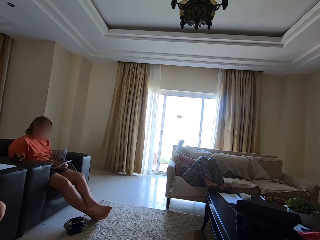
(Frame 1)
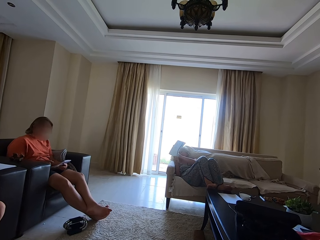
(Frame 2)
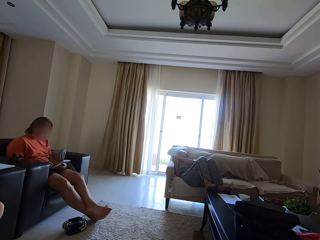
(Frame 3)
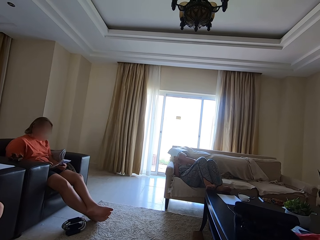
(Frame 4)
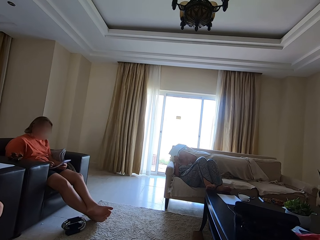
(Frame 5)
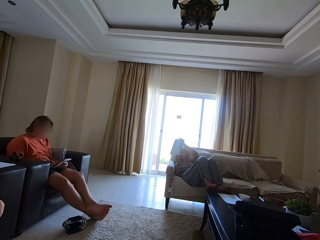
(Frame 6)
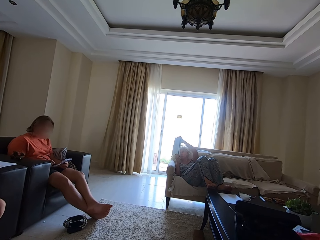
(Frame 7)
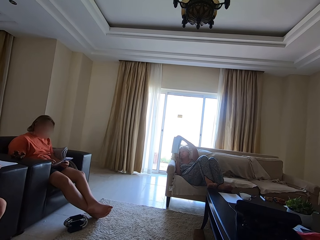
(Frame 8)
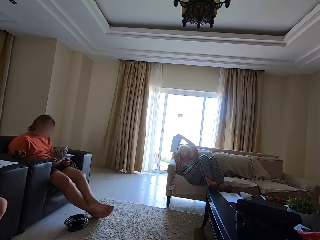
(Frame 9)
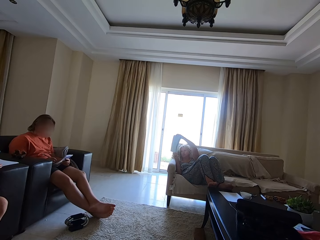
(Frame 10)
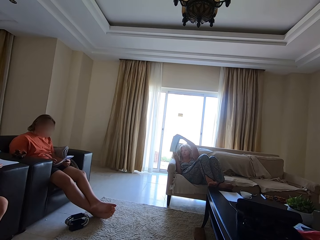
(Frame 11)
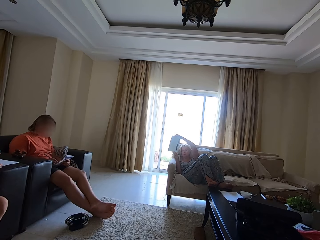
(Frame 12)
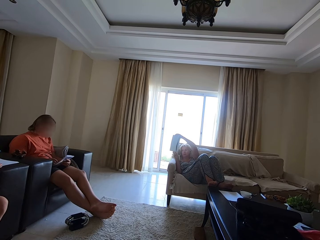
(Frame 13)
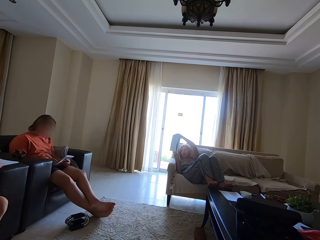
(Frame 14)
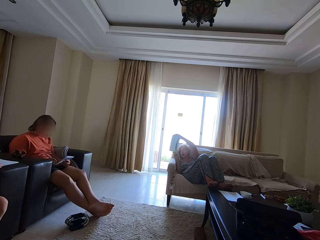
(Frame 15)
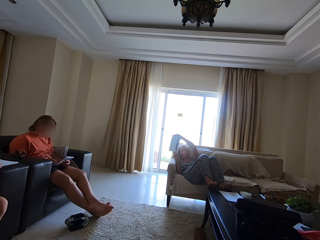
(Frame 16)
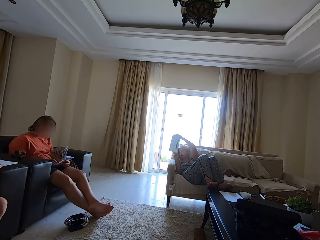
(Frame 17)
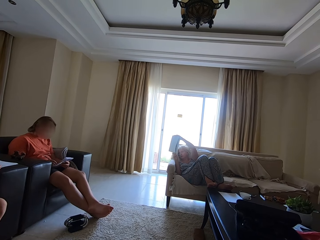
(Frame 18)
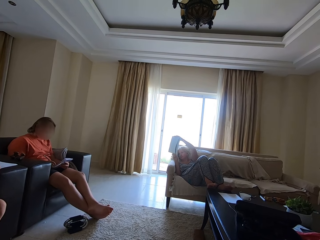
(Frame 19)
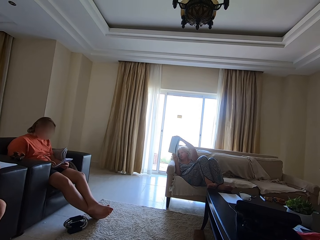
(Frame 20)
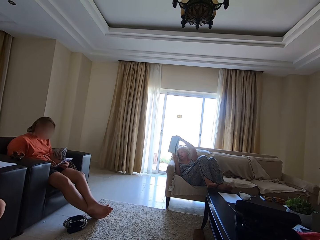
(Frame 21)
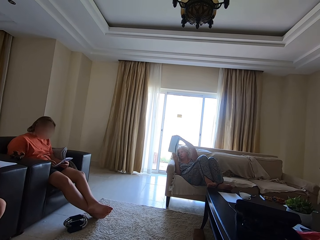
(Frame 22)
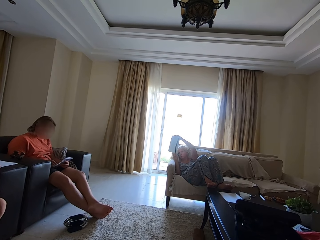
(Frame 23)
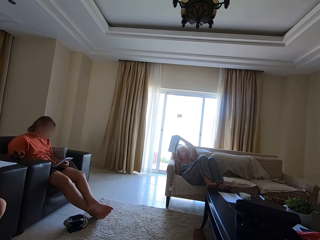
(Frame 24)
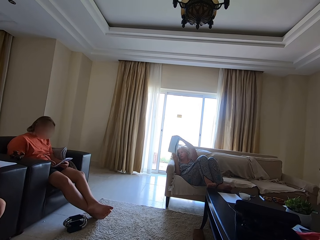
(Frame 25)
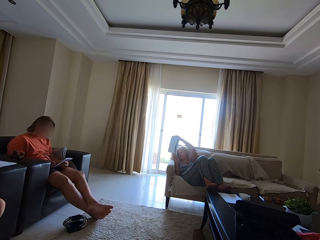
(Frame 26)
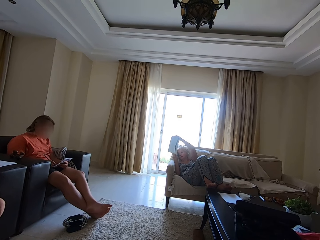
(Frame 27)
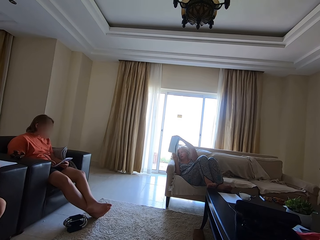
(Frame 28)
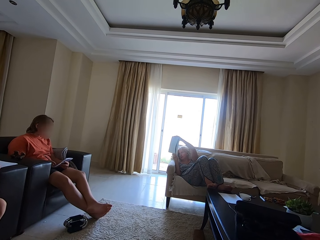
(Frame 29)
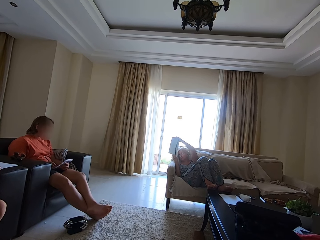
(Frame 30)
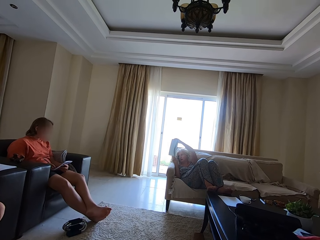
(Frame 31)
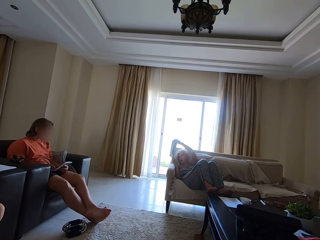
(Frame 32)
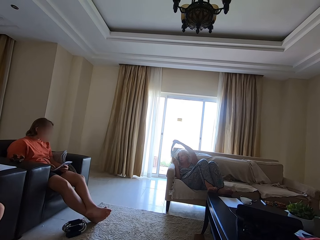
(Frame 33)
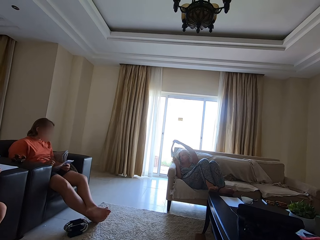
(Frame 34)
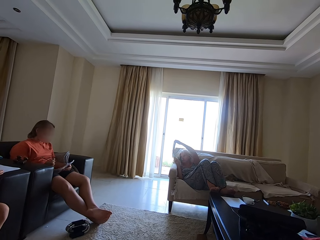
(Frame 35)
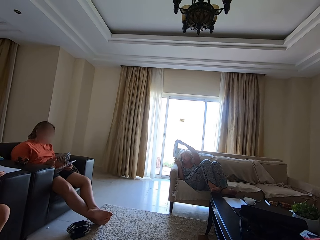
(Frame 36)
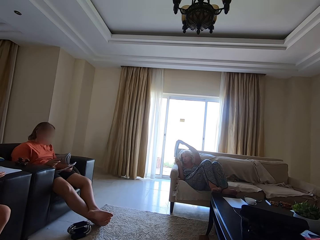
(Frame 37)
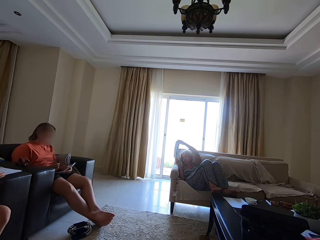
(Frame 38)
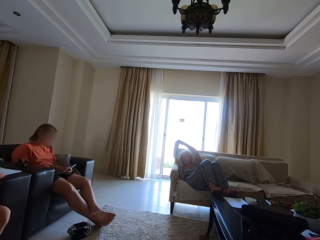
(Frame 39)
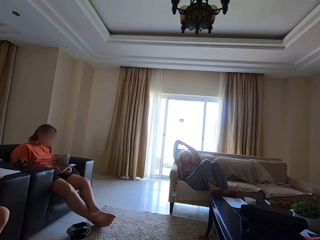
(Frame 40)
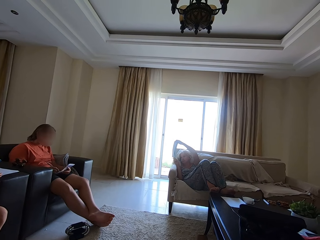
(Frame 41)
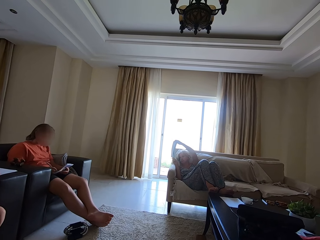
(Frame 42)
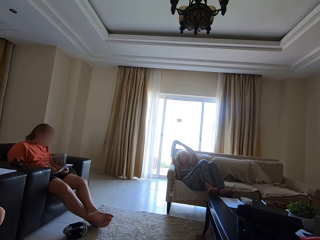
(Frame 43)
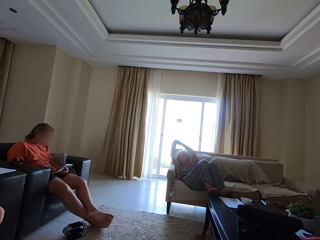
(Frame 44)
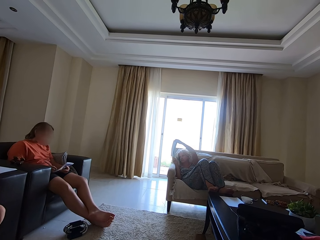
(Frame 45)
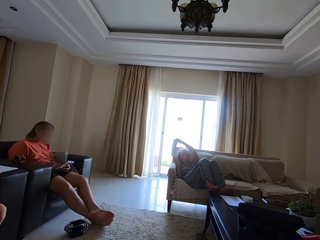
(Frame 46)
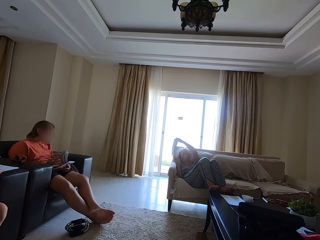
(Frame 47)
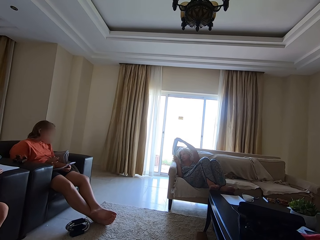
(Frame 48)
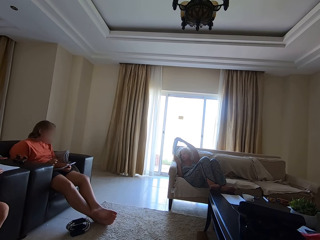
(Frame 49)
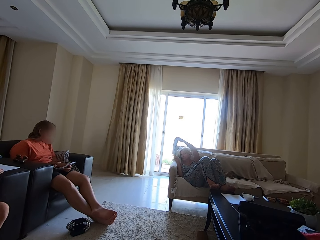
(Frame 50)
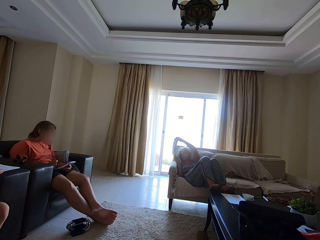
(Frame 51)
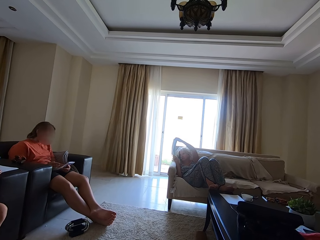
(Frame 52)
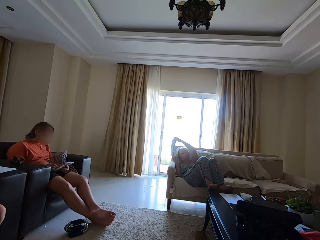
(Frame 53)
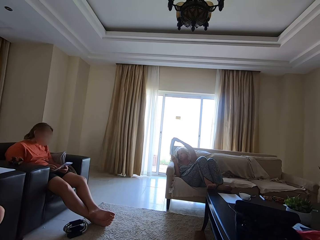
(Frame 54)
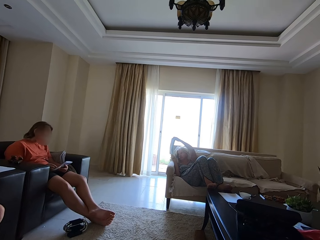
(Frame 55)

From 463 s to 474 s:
A woman shows another woman and a man the book in her hands. The camera wearer spells a word. The first woman adjusts the book. The other woman writes in the book with the pen in her right hand. The first woman spells a word. The other woman writes on the book.

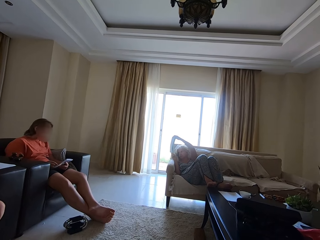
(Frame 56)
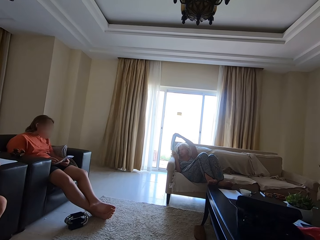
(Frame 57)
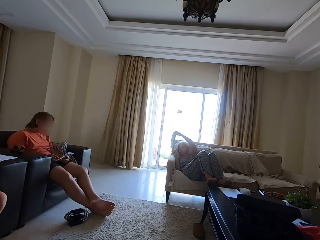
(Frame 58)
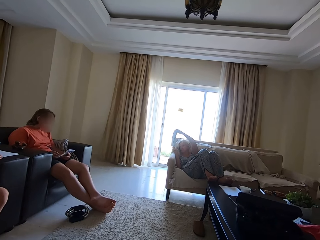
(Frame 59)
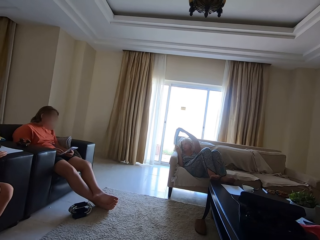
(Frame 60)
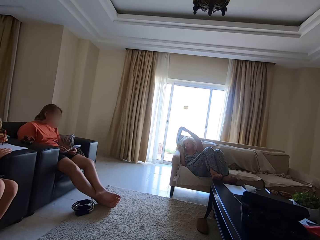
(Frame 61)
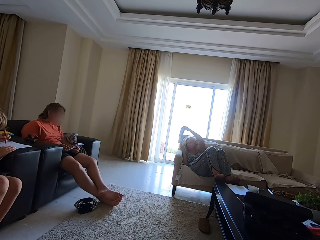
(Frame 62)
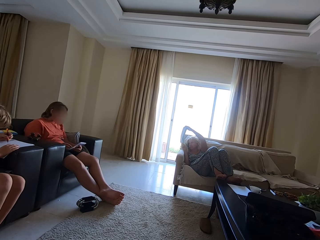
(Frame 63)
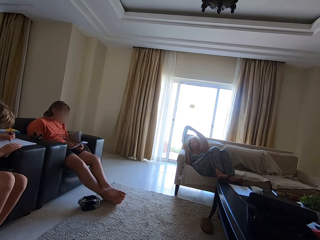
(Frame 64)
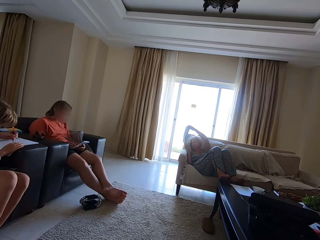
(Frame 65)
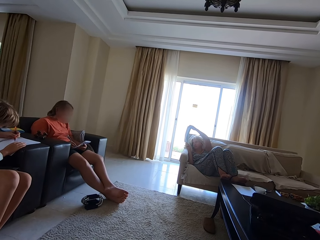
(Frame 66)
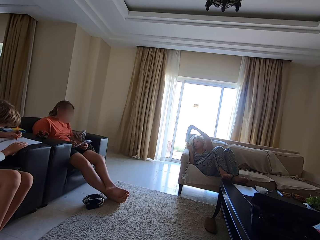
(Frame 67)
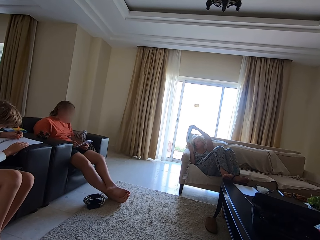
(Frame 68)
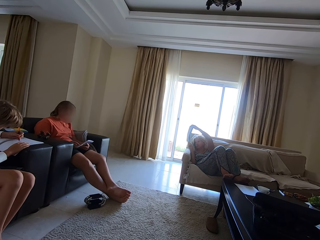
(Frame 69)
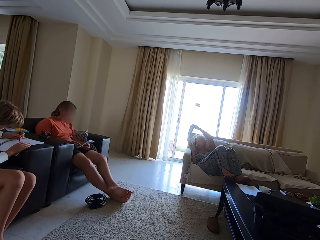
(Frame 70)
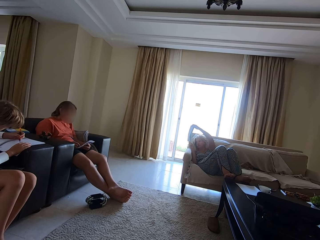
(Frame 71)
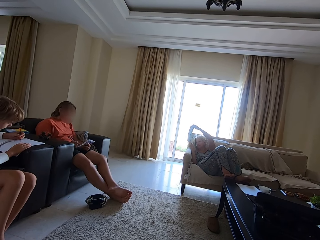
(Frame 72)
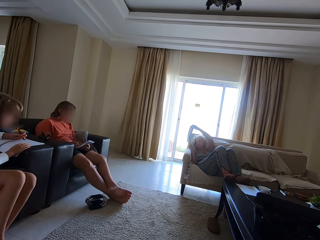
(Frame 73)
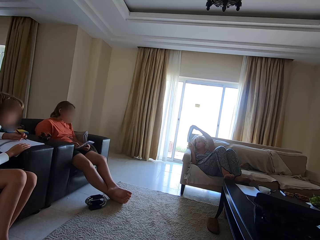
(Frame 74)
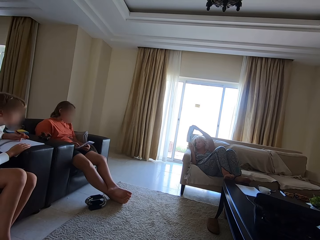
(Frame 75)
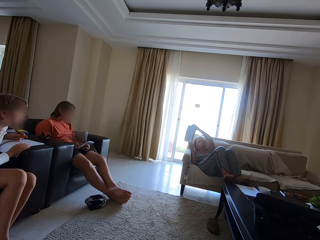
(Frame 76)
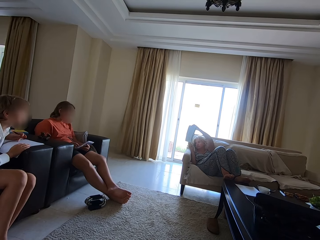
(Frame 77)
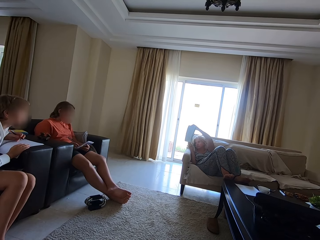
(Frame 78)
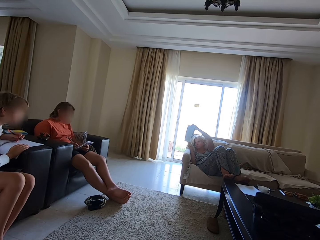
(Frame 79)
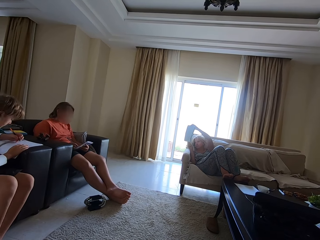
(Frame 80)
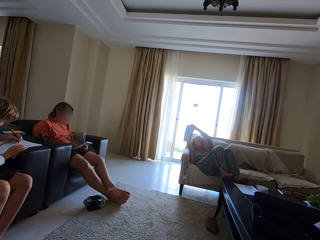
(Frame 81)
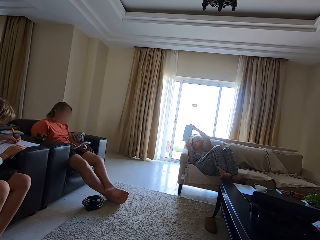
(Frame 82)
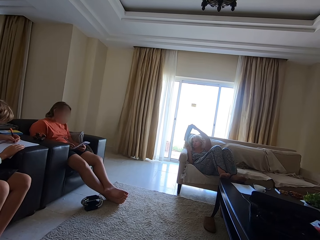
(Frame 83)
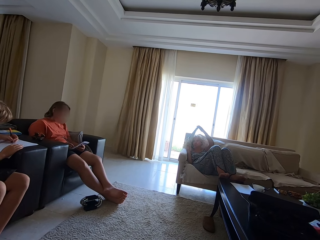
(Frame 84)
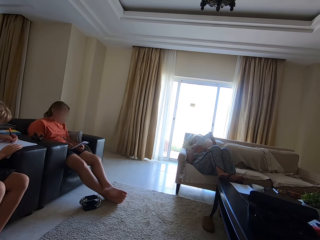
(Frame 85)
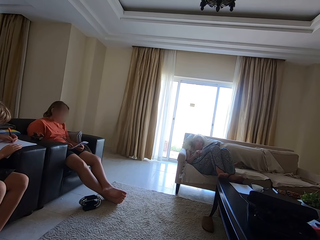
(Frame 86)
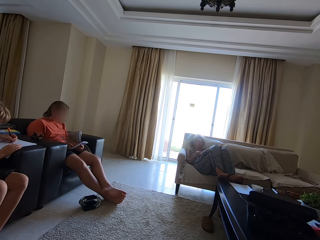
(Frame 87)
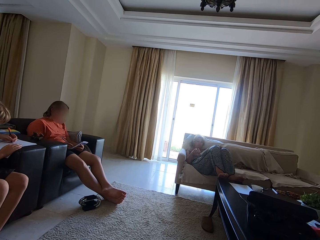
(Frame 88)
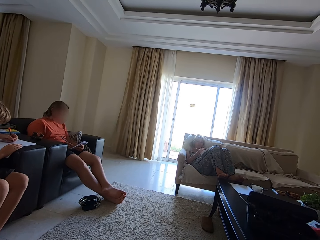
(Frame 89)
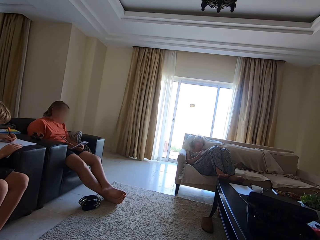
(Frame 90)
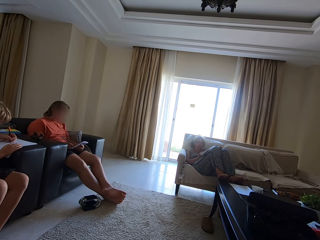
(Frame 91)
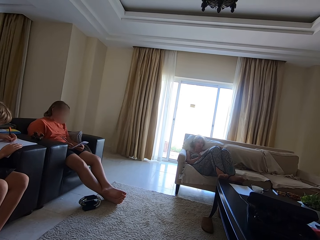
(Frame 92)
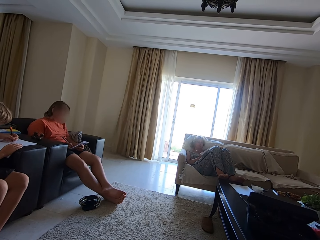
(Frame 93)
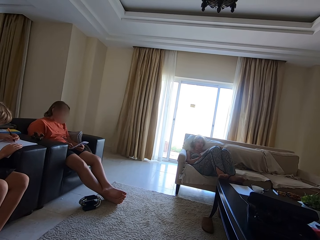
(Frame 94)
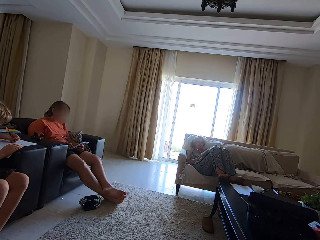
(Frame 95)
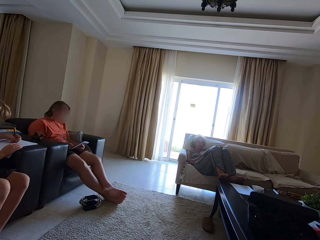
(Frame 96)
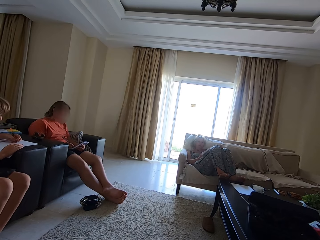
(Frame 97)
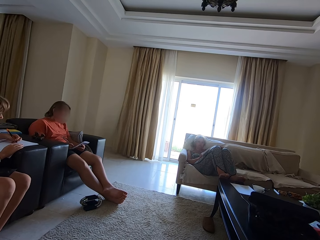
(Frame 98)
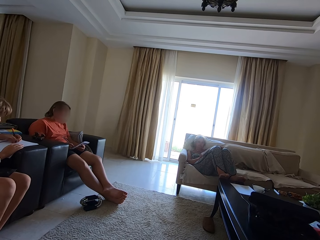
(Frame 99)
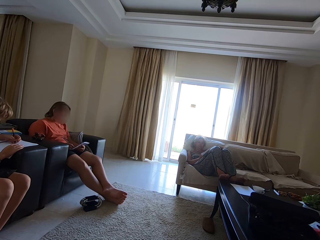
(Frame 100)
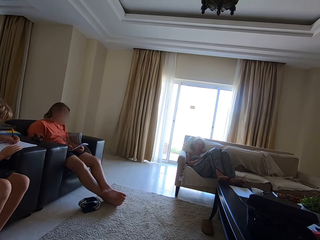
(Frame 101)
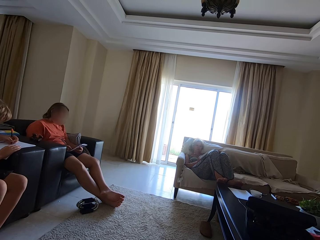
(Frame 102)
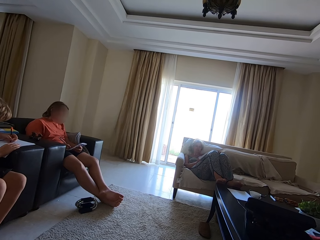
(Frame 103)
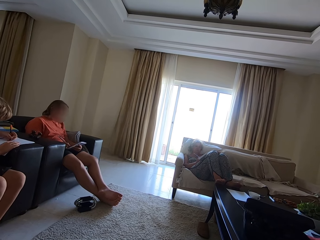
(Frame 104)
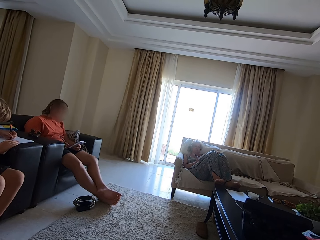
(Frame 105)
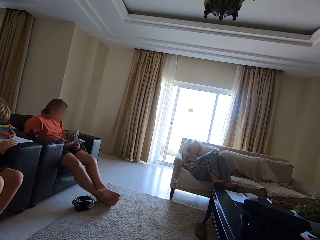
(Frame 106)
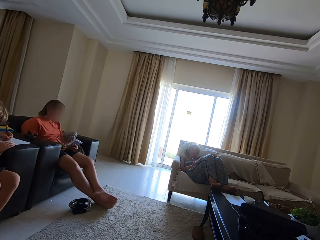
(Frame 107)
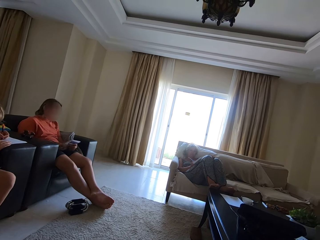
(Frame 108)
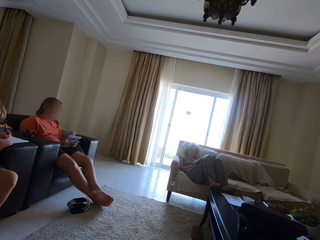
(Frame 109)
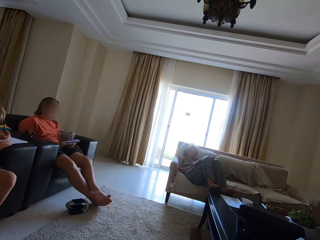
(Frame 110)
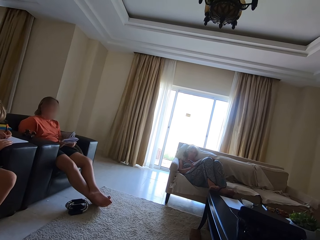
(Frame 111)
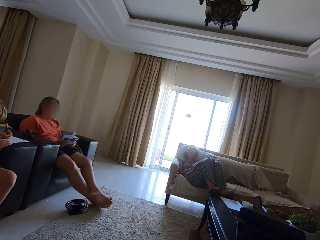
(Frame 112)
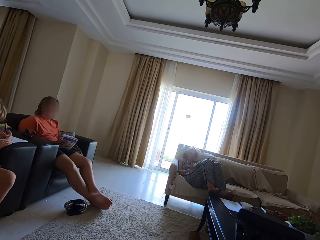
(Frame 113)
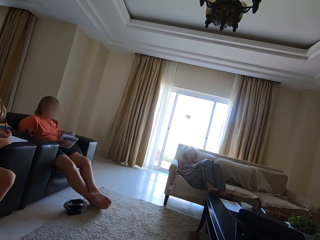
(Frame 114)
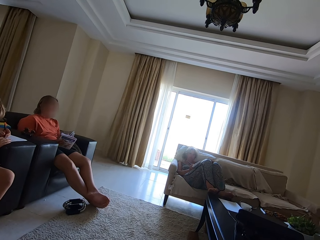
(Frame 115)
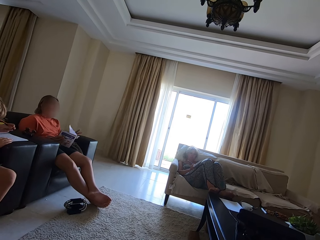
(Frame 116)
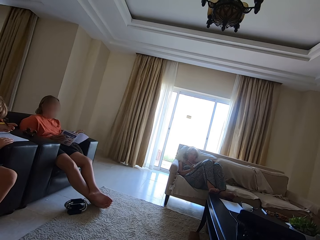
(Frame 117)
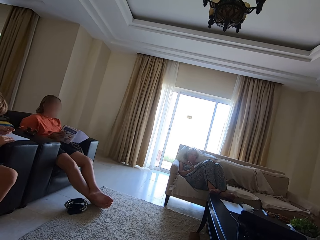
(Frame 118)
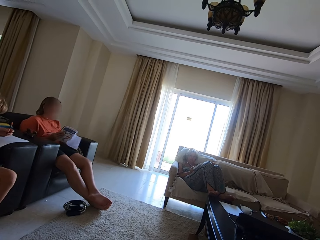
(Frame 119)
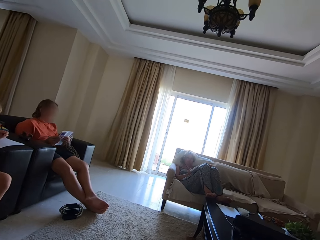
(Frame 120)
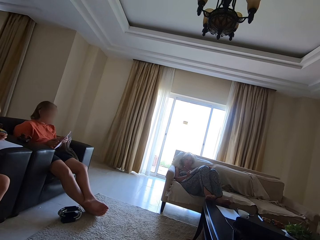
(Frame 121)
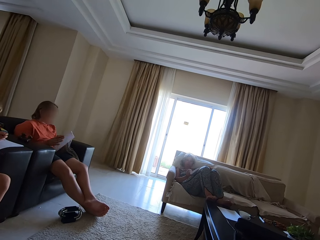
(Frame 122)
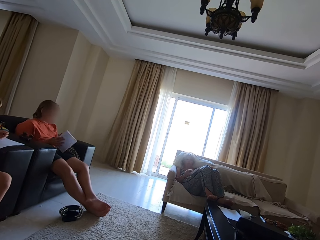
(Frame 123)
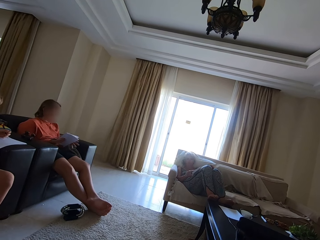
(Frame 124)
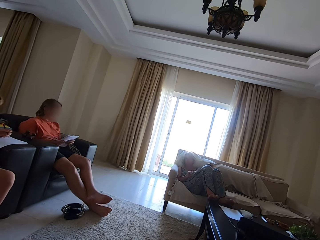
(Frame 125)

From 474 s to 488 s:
A man draws on a booklet. He looks around, draws on the booklet. The man writes in the book with the pen in his left hand. A woman drops the book in her hands on her lap. She writes on the book. Another woman pronounces a word. The man looks around. He draws on the booklet. The camera wearer talks. A third woman flips a page from the book in her hands. She turns the book in her hands.
